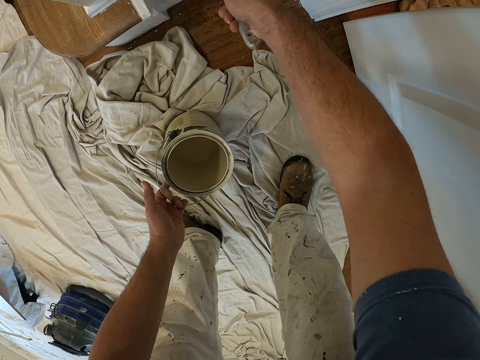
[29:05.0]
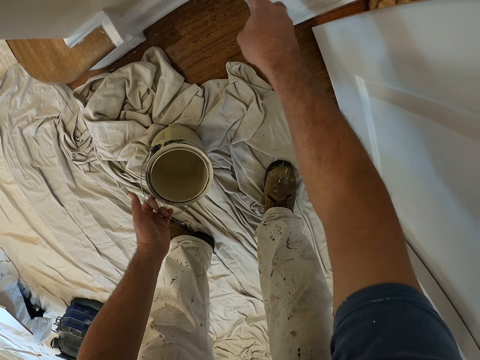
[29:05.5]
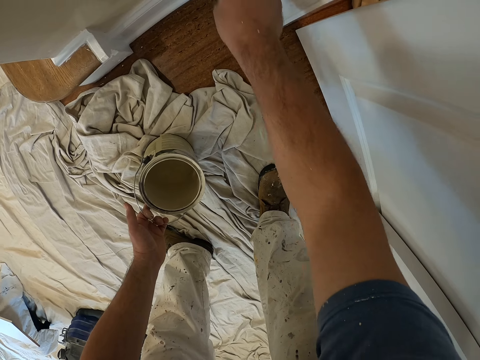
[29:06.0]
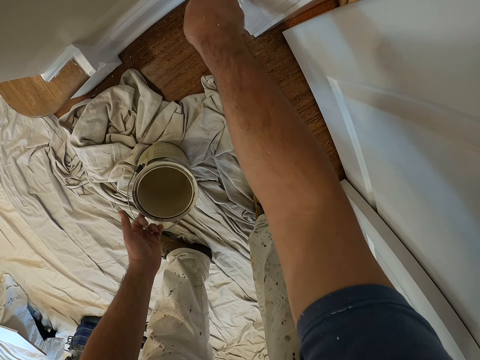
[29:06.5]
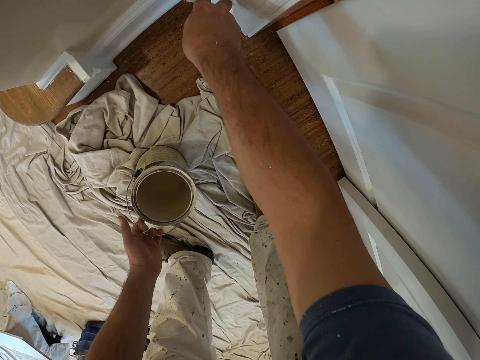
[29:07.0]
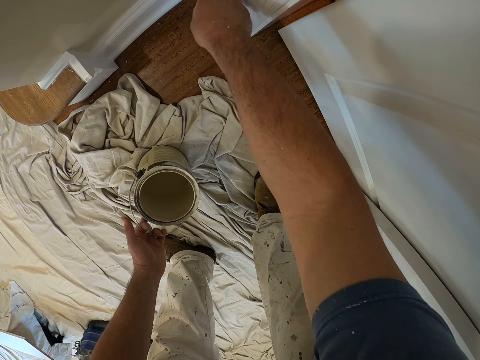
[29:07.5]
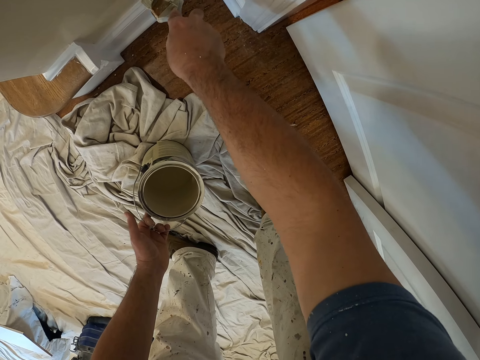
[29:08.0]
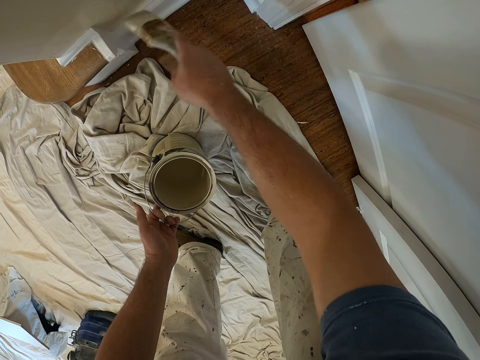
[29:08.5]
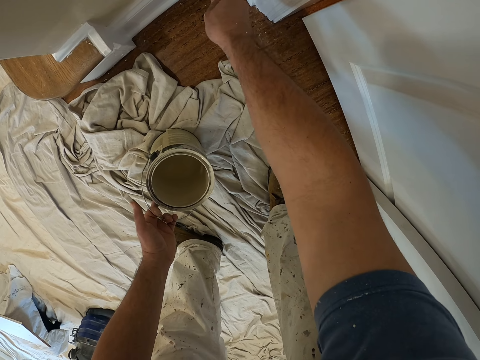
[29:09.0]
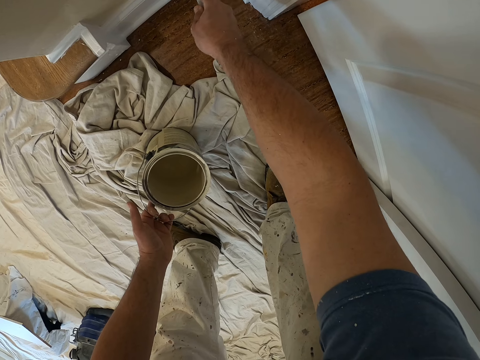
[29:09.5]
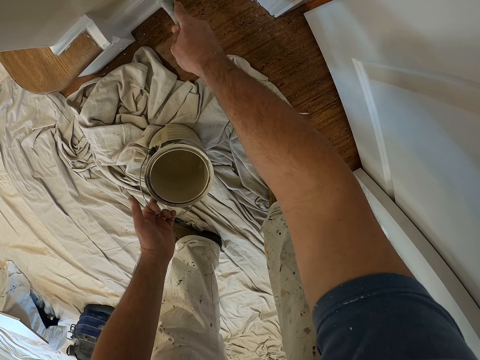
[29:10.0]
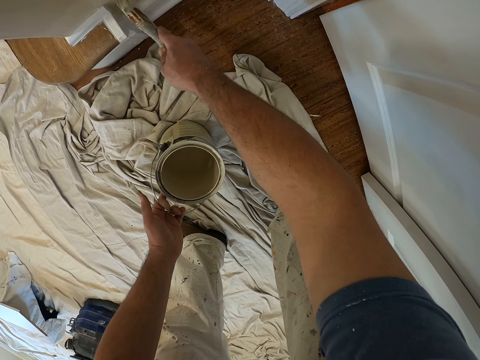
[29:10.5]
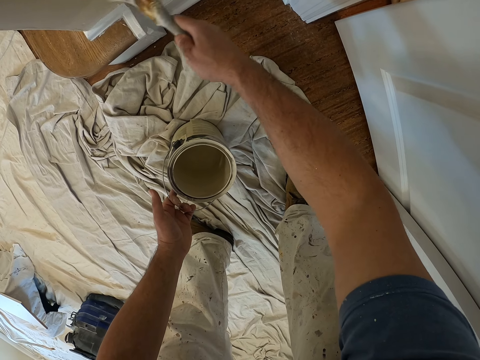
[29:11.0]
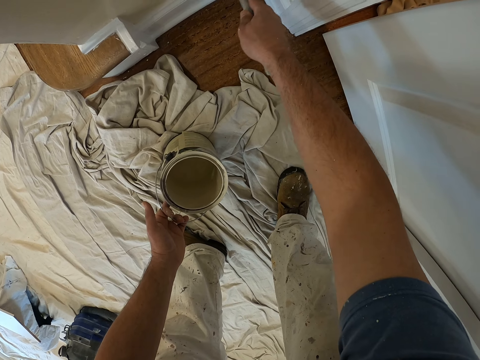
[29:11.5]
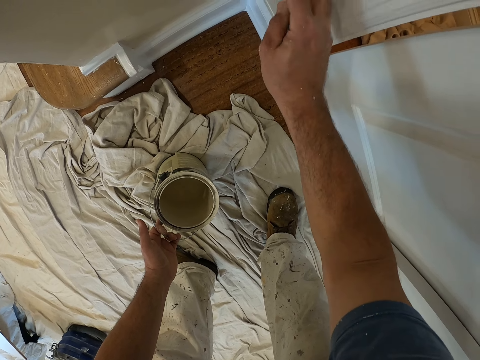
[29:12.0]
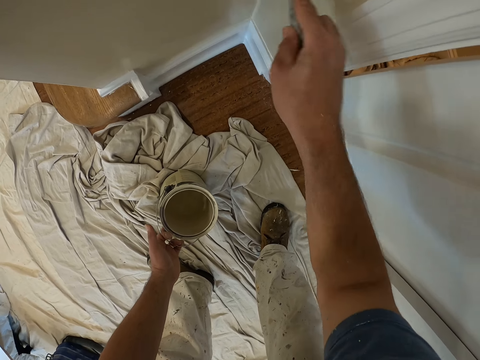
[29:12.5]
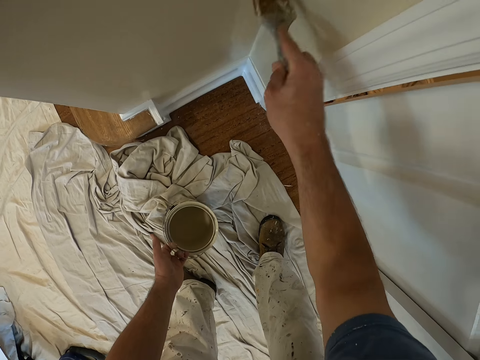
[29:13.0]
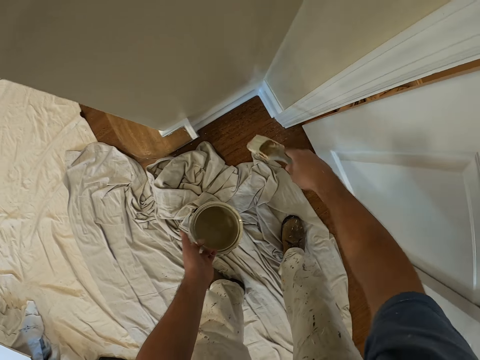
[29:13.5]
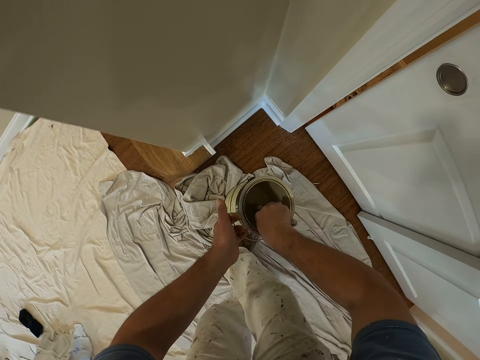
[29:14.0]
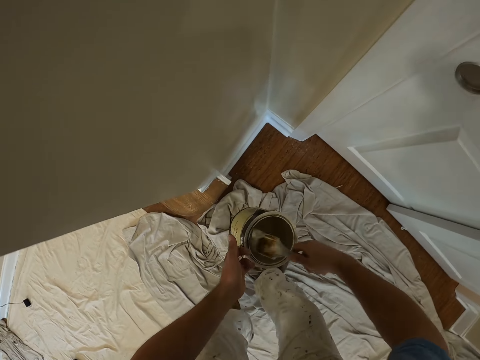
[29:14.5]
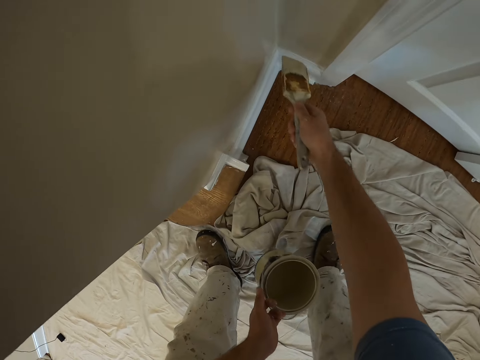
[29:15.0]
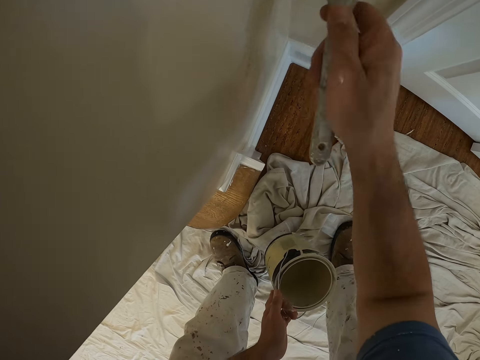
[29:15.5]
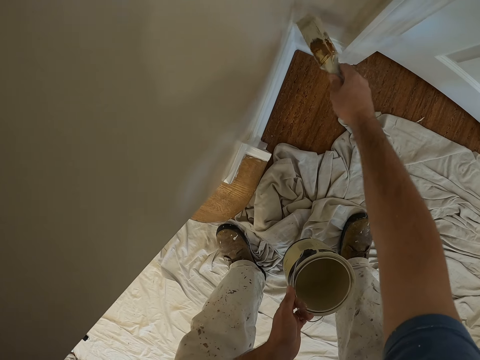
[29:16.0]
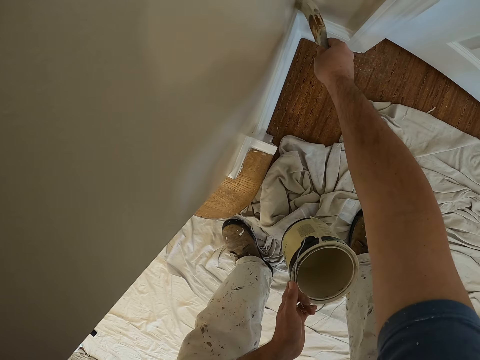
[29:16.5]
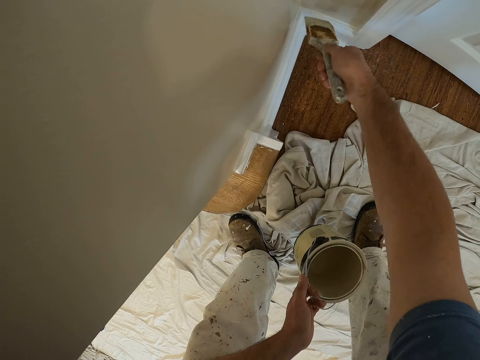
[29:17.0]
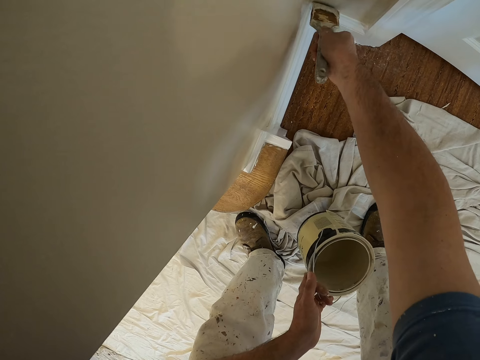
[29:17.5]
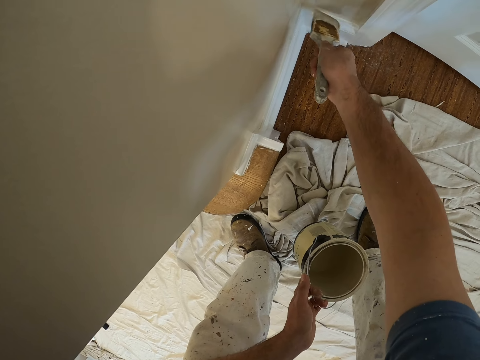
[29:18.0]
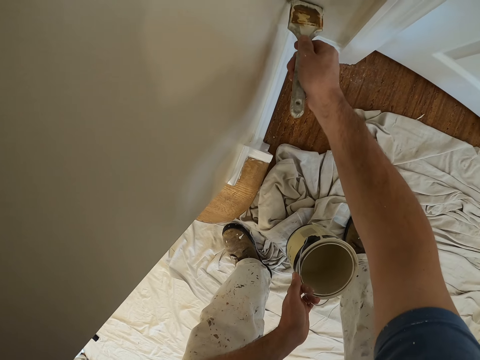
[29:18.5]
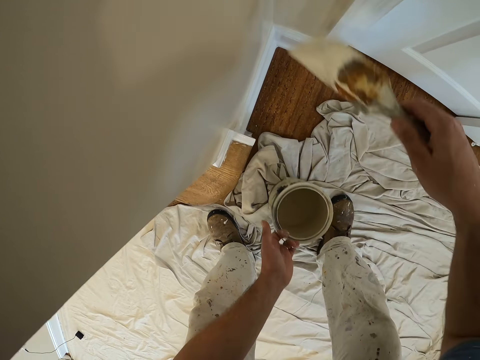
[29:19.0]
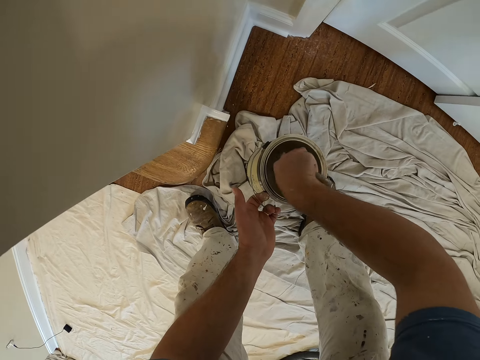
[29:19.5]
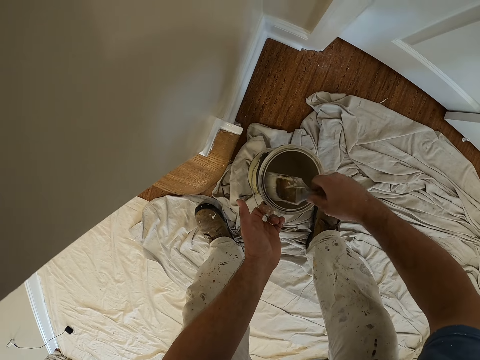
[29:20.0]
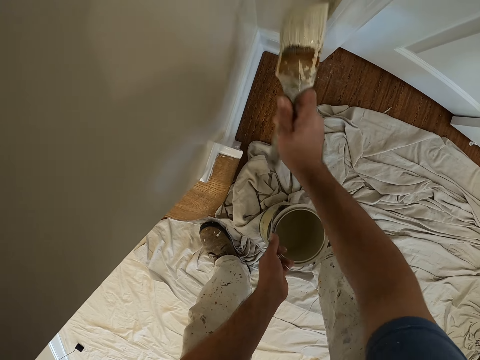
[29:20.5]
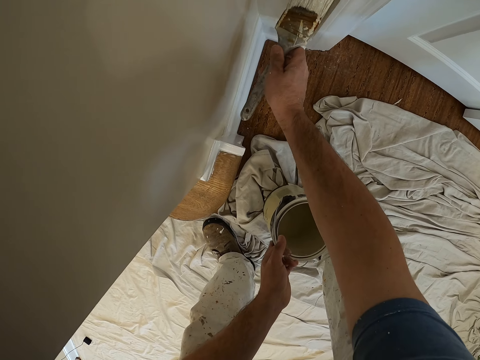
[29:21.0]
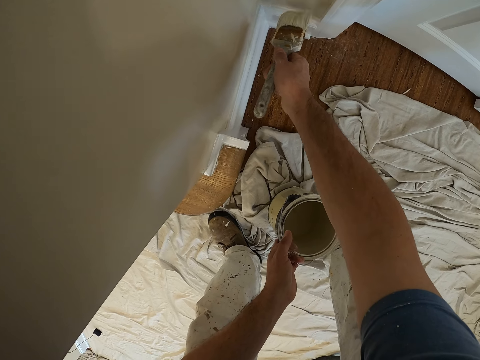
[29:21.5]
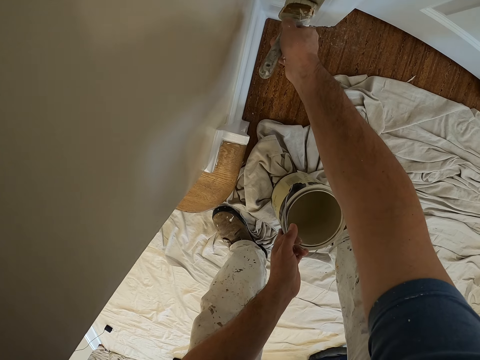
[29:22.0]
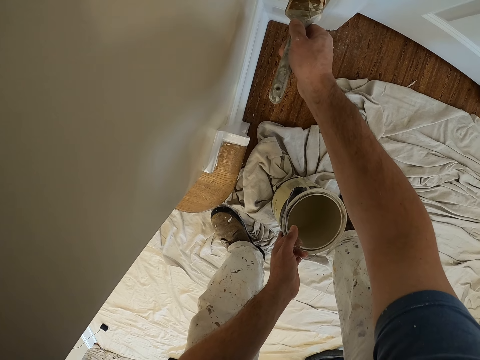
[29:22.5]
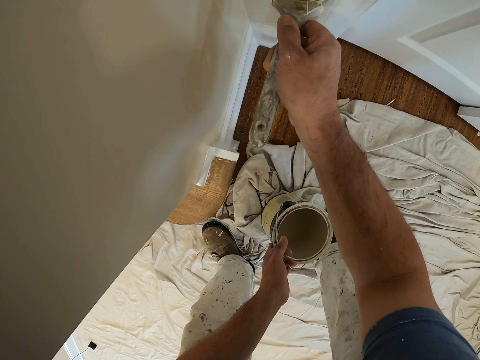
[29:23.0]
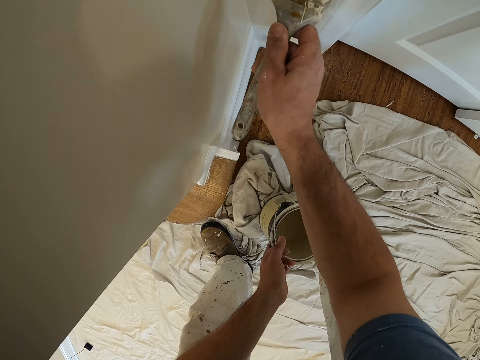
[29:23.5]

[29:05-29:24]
The camera wearer gets more paint from the paint container. They paint the wall of the room with the paint brush. They get more paint from the paint container. They paint the wall of the room with the paint brush.

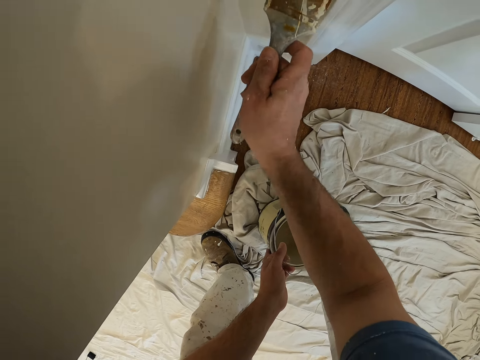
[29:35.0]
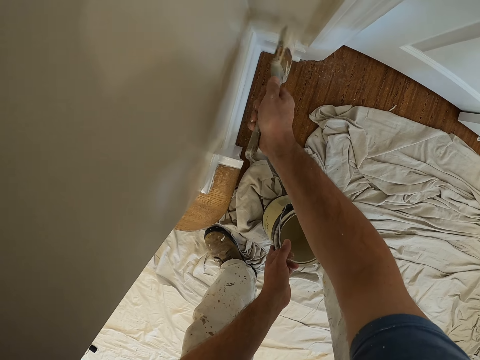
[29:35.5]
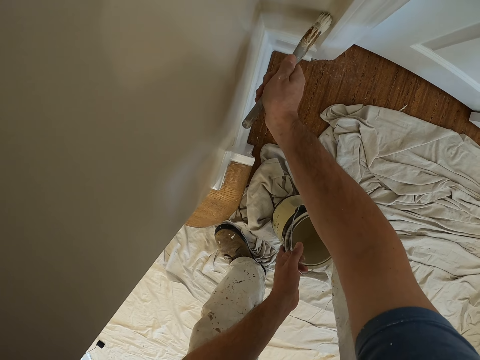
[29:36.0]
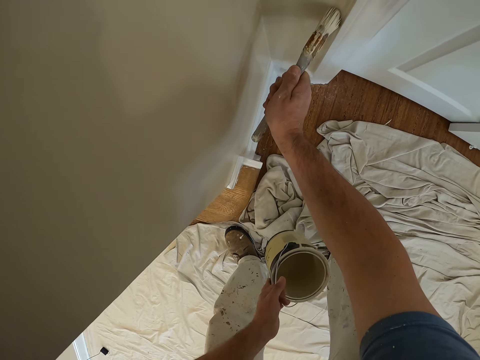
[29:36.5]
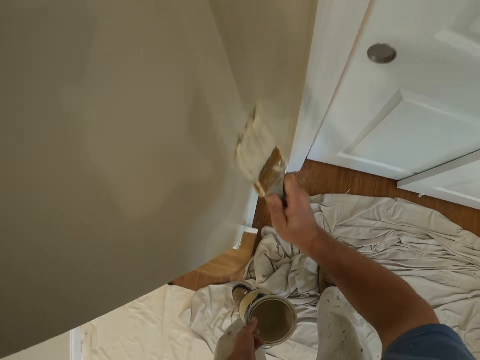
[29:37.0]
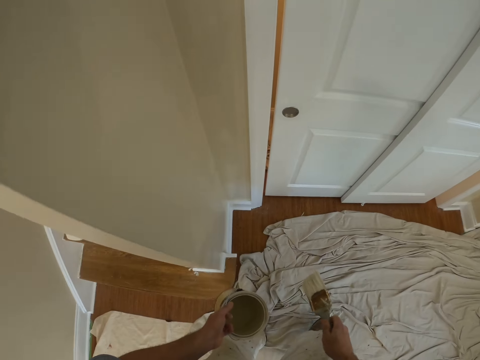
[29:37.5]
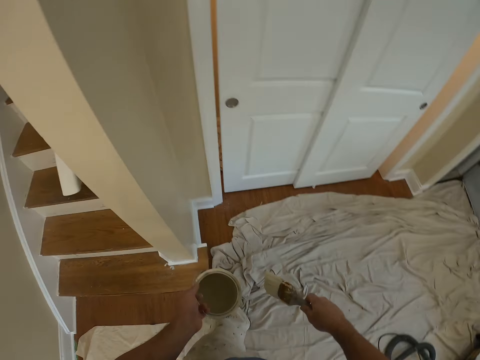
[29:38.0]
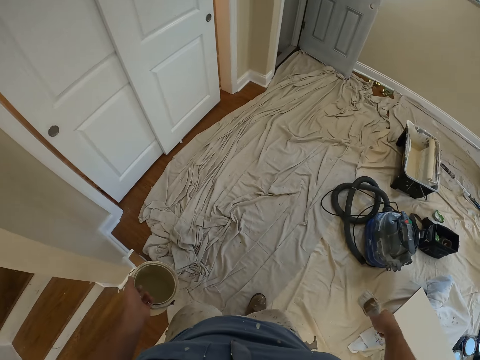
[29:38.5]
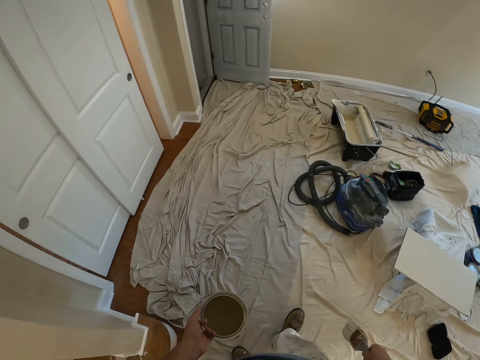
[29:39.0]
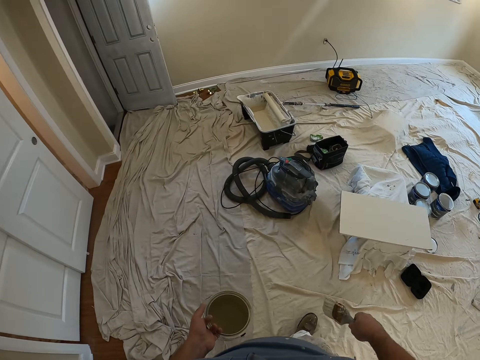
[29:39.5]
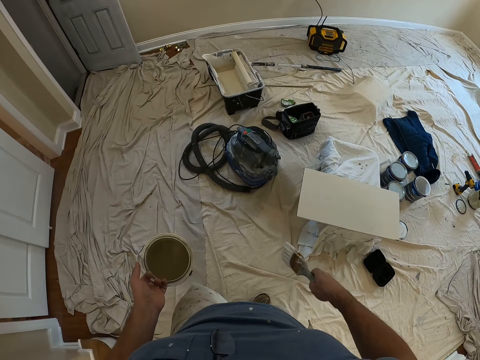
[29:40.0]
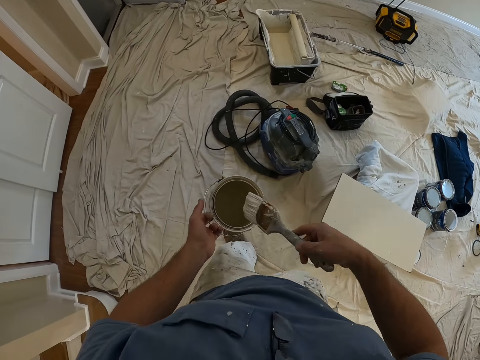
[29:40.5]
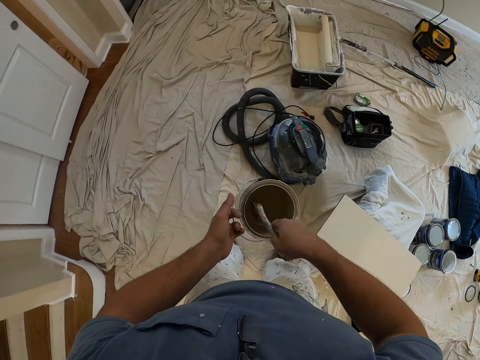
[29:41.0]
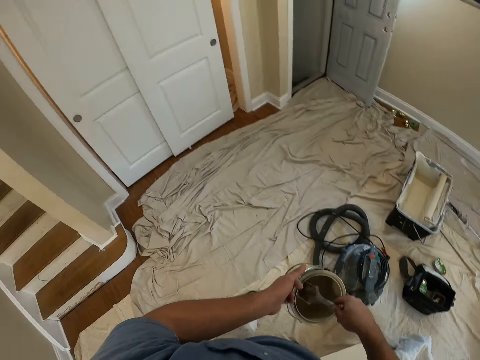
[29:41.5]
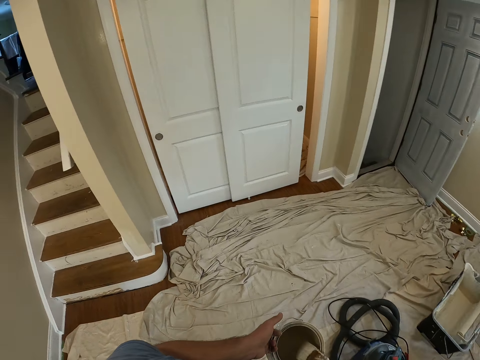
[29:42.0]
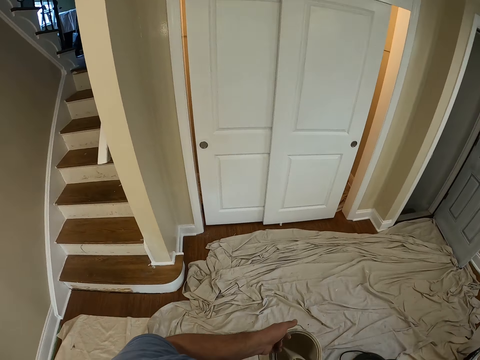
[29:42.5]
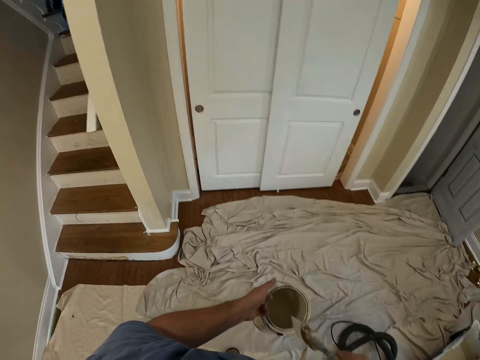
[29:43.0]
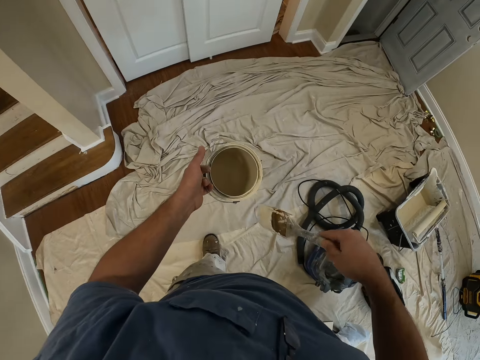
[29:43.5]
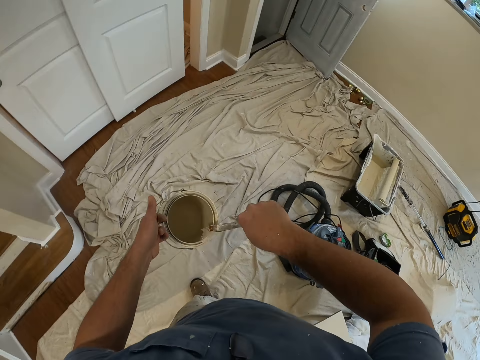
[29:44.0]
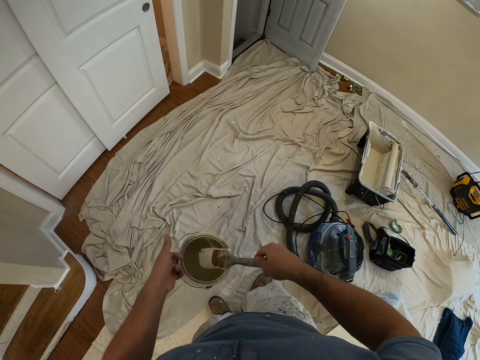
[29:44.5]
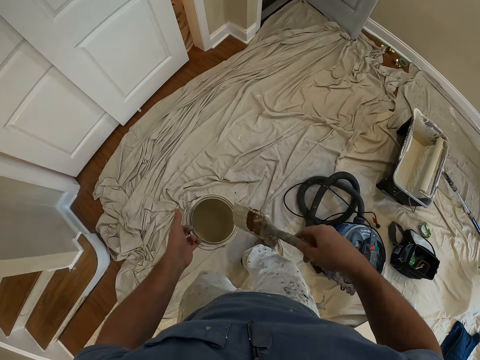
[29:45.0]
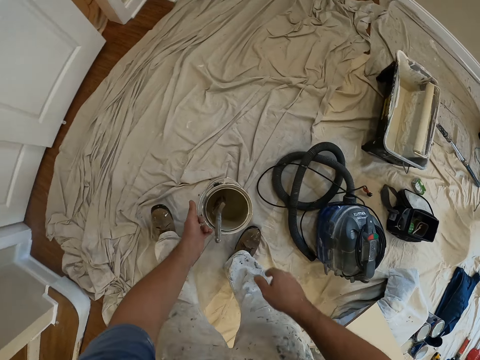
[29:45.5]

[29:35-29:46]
The camera wearer stops painting and steps backwards. They dip the paint brush in the paint. They put the paint brush in the paint can.
